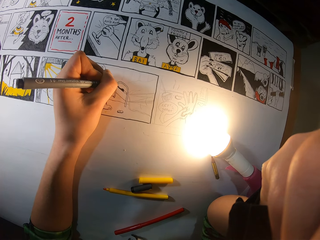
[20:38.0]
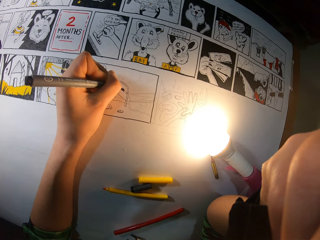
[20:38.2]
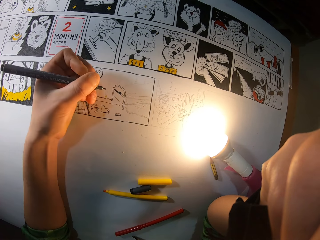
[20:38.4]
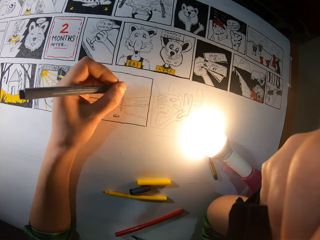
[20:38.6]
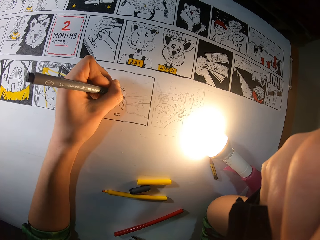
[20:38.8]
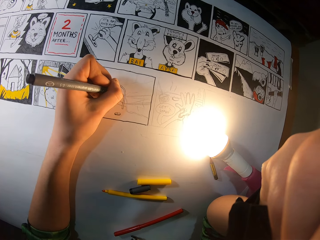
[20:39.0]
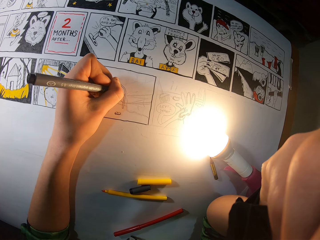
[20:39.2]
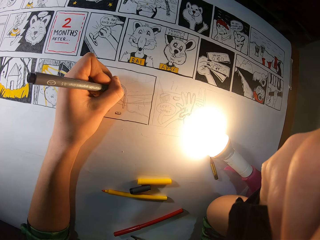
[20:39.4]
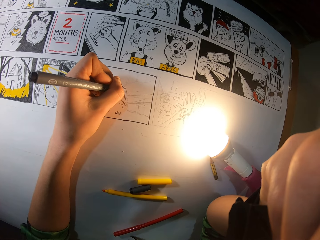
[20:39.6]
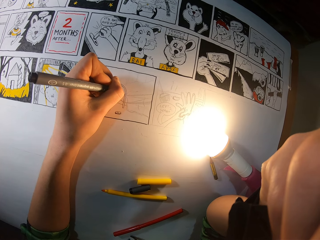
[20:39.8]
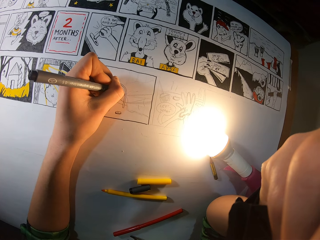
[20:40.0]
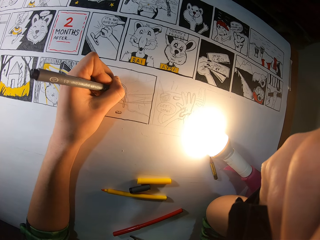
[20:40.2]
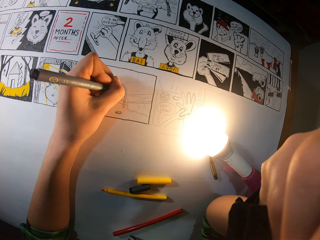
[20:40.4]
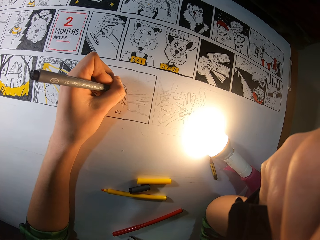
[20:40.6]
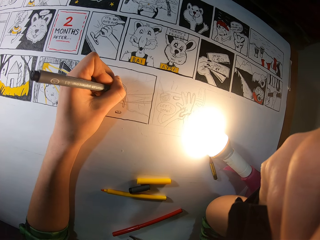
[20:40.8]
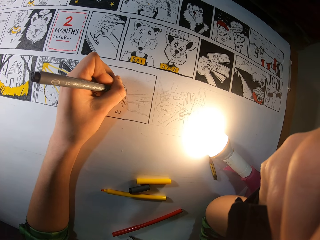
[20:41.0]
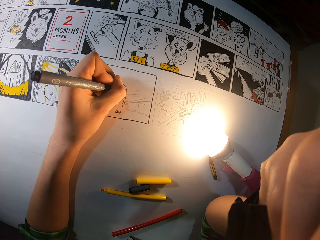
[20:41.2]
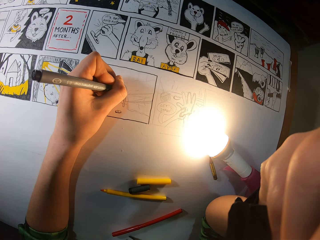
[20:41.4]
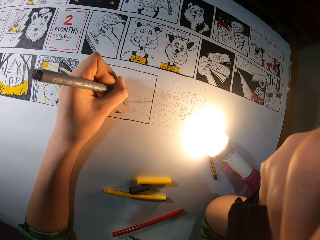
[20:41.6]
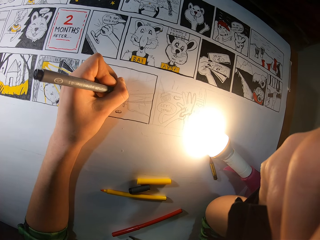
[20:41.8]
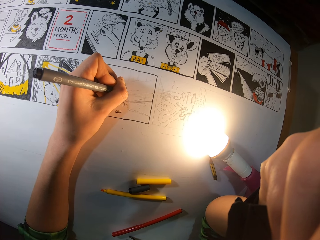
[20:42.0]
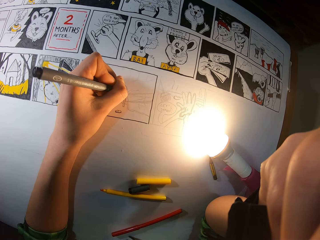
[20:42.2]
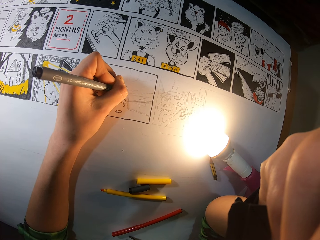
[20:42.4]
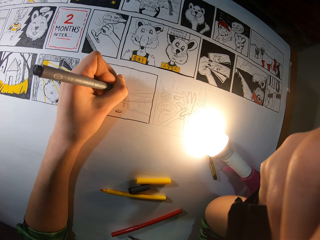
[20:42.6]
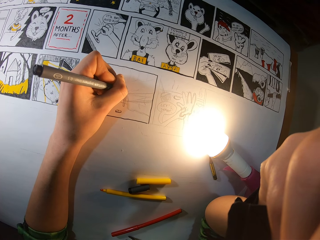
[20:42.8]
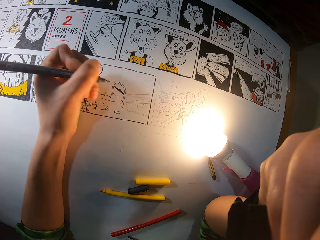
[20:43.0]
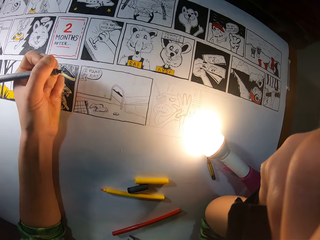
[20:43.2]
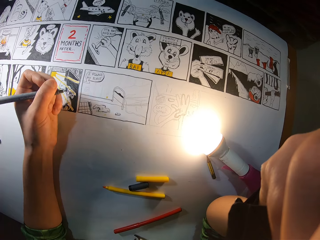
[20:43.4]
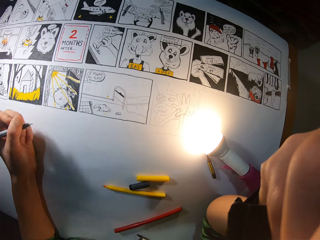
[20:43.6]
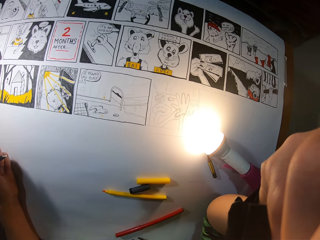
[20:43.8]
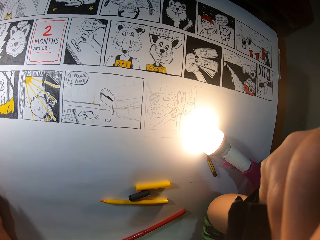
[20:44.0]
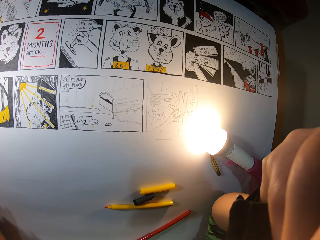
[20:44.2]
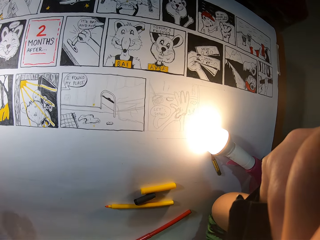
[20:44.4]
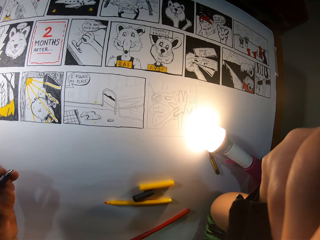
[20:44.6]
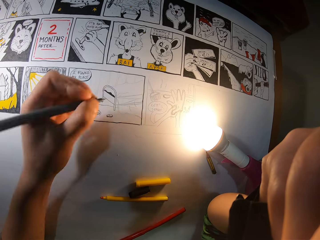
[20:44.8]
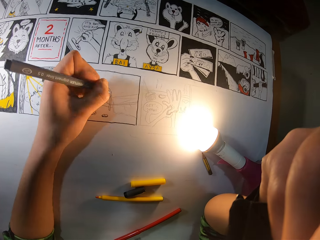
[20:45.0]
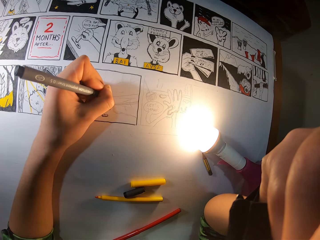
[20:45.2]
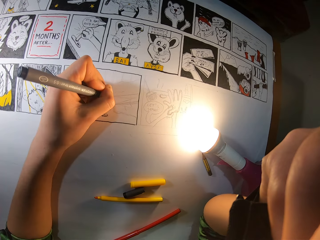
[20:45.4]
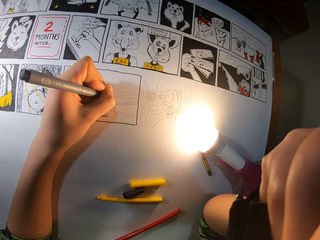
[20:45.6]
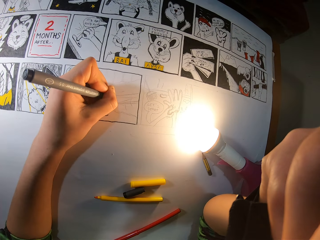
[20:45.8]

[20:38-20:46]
The camera wearer draws on the sketch with the drawing pen. They draw on the sketch with the drawing pen repeatedly. They lift up the drawing pen. They stare at the drawing sketch. They draw on the sketch with the drawing pen.
